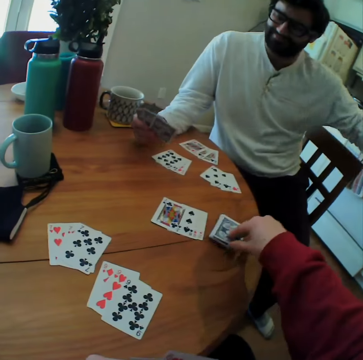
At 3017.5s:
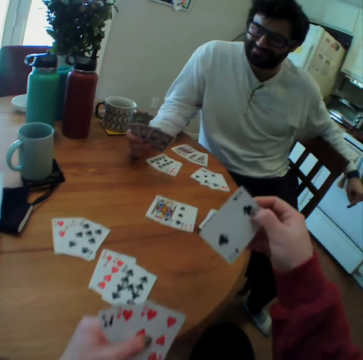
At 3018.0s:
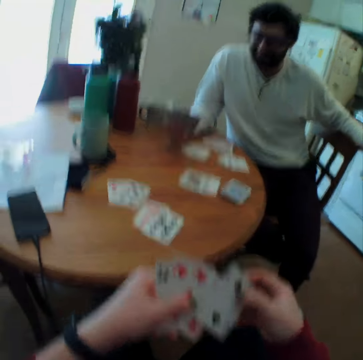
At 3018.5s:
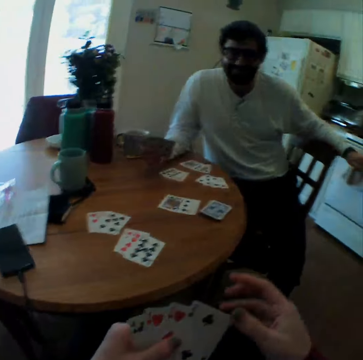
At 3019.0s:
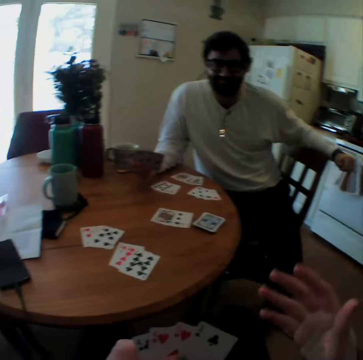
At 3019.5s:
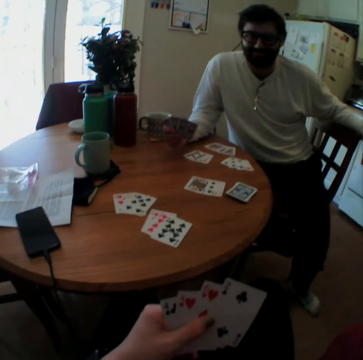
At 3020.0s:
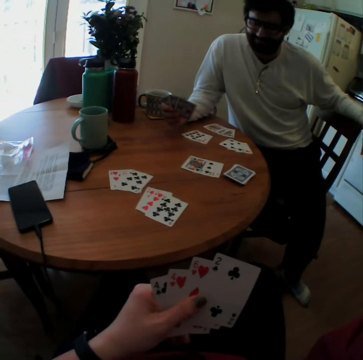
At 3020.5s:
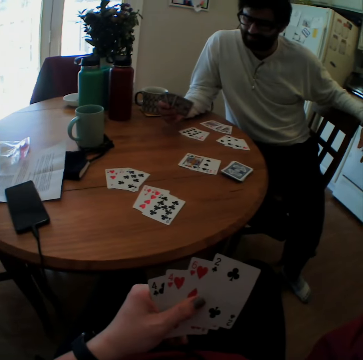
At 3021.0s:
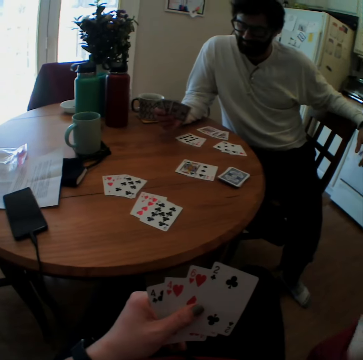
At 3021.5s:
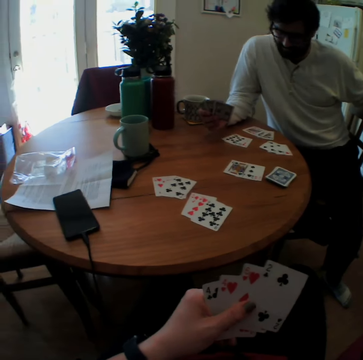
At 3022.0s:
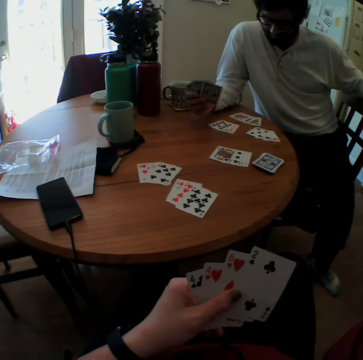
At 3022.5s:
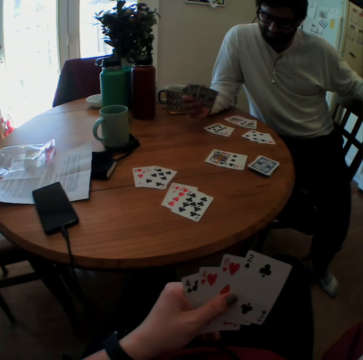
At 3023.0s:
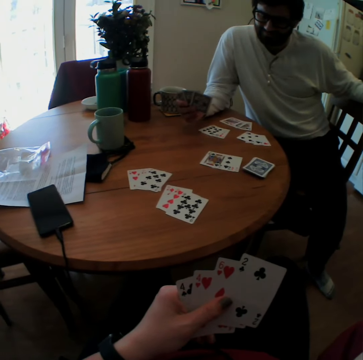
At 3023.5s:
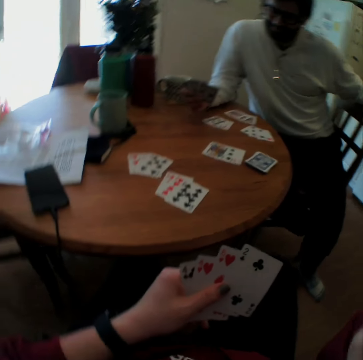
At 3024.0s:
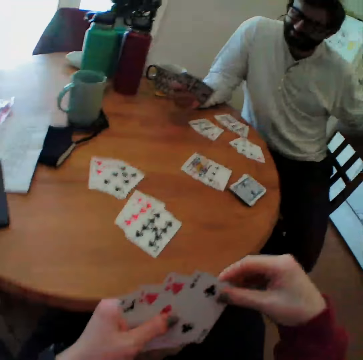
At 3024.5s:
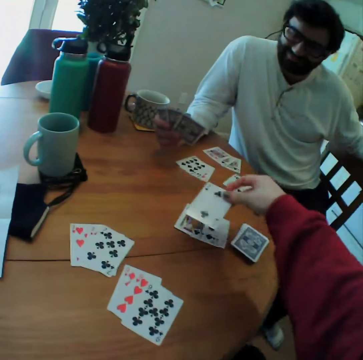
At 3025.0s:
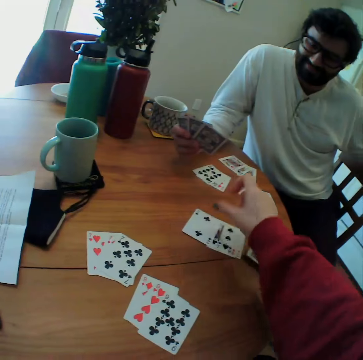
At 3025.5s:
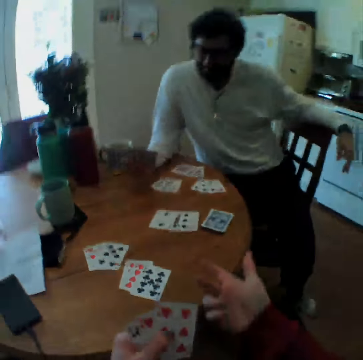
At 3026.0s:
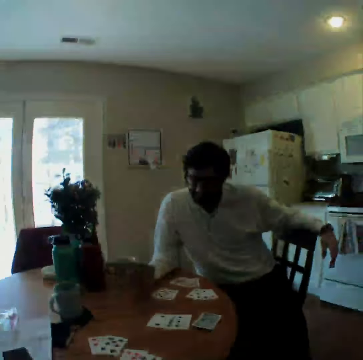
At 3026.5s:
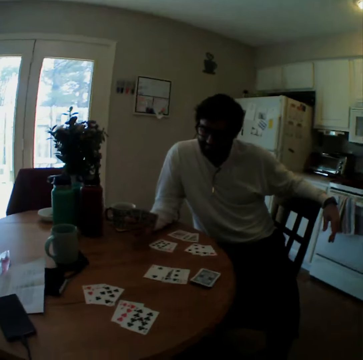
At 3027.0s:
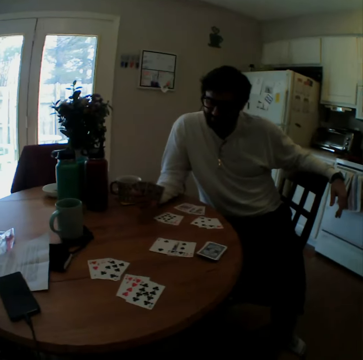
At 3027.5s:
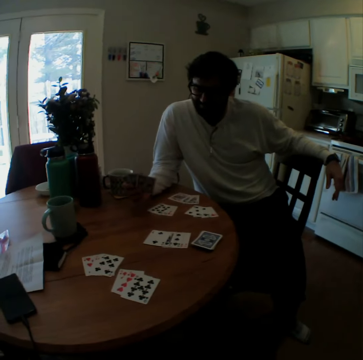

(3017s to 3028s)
The camera wearer picks the card on the table. They show a hand sign. They look at the card. They put the card on the table.

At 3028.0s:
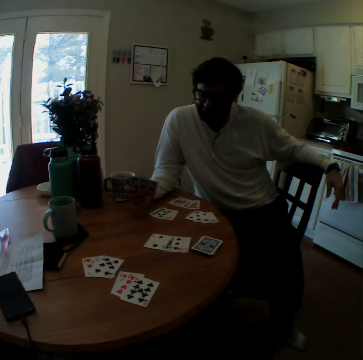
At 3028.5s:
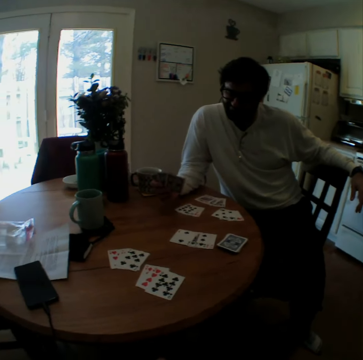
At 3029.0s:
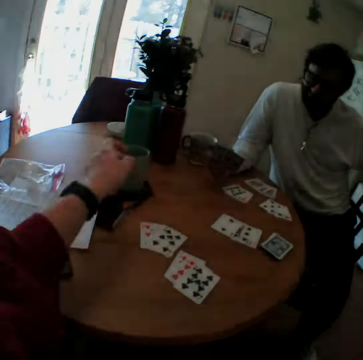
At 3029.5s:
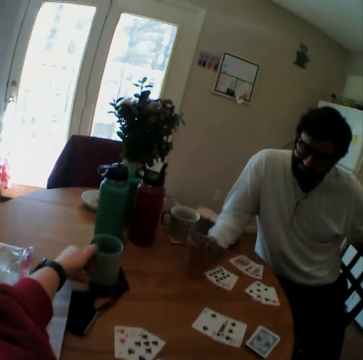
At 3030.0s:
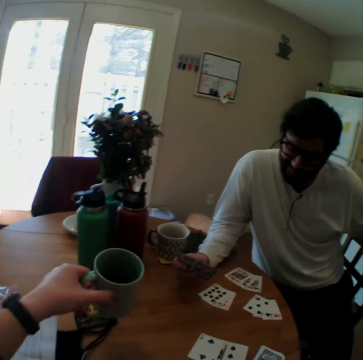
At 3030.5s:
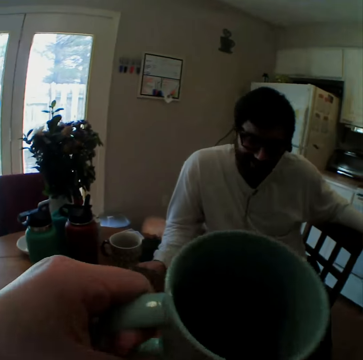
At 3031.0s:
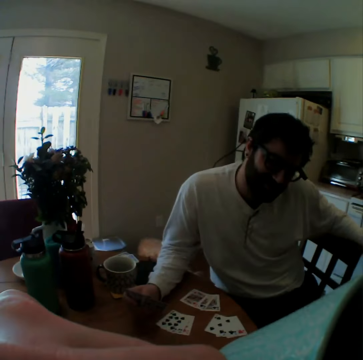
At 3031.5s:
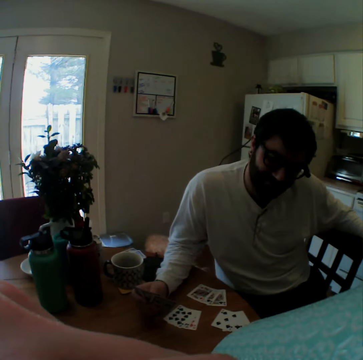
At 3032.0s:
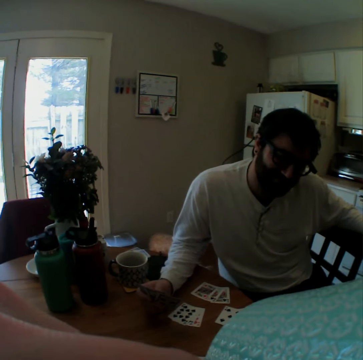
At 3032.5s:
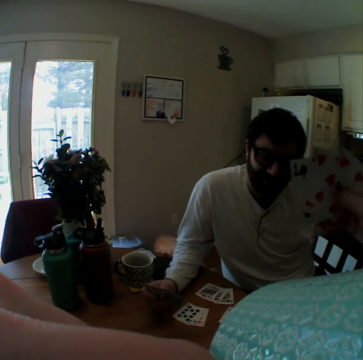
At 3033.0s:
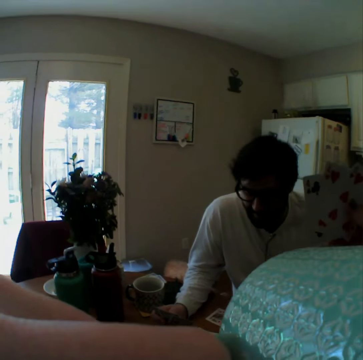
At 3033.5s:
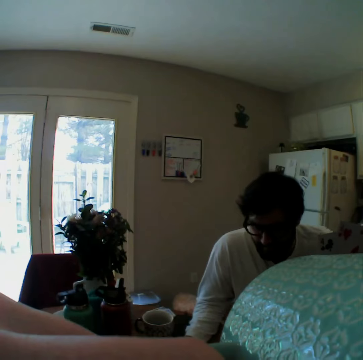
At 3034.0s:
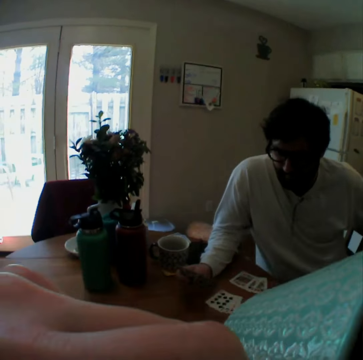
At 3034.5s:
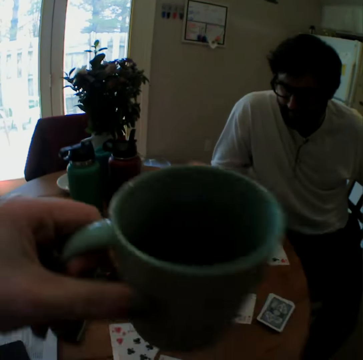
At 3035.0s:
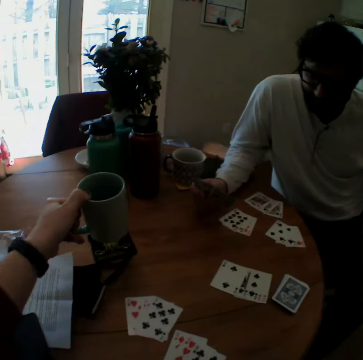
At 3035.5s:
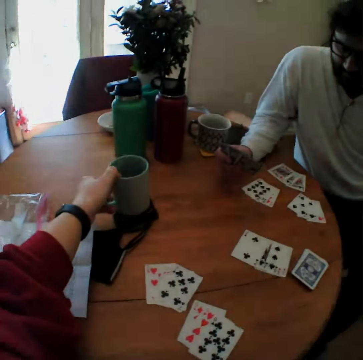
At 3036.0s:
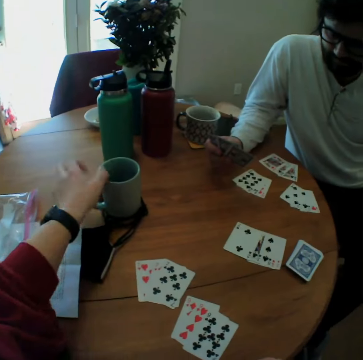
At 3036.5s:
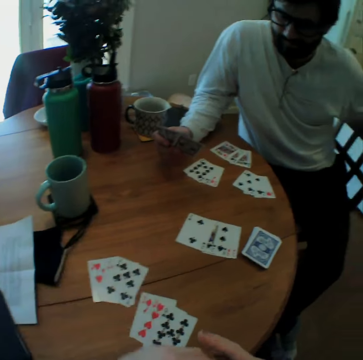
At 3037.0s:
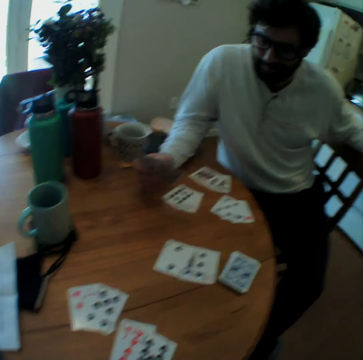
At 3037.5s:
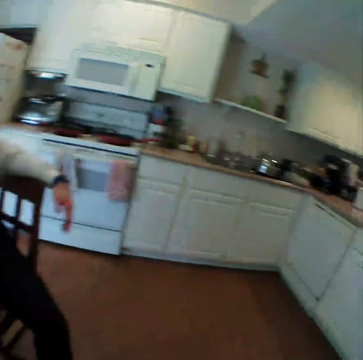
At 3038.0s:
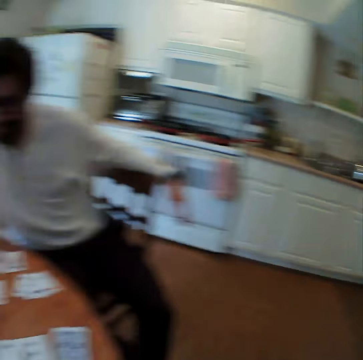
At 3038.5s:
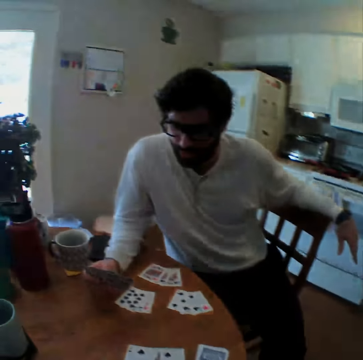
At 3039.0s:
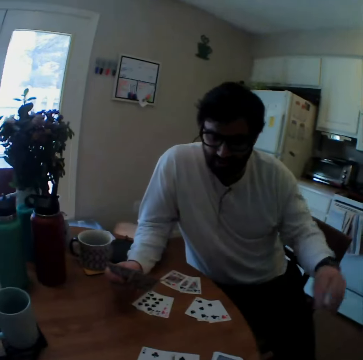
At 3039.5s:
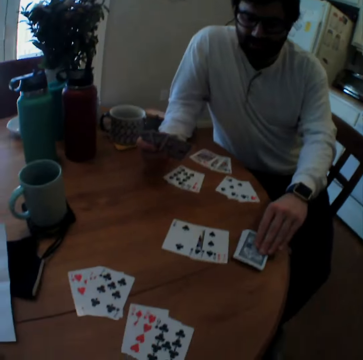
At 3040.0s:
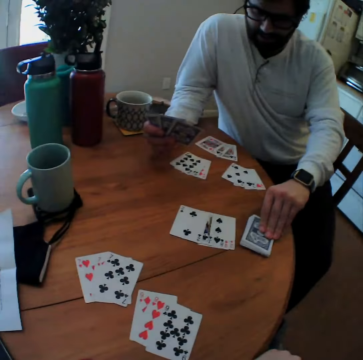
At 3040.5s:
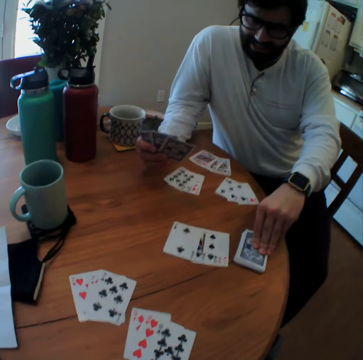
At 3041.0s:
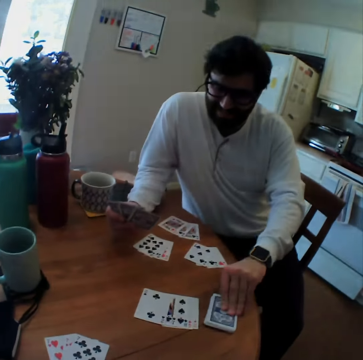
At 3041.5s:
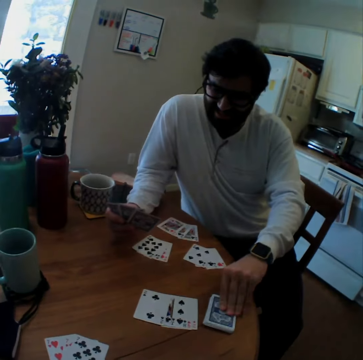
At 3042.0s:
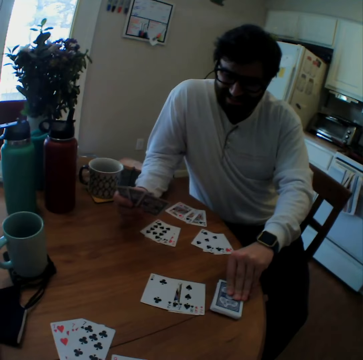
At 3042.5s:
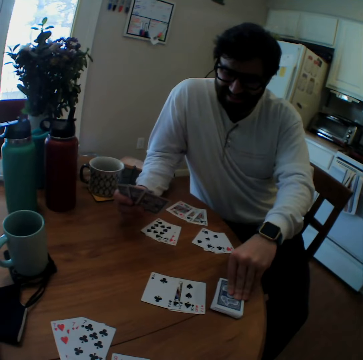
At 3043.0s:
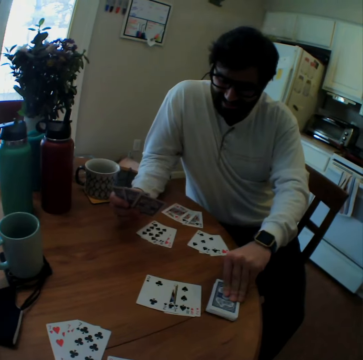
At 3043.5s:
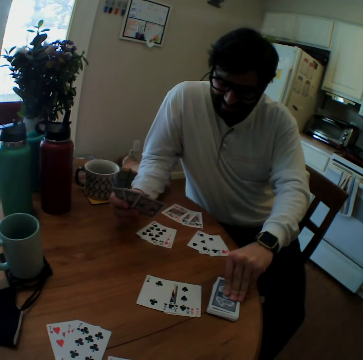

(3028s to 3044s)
The camera wearer picks the cup on the table. They drink from the cup. They put the cup on the table. A man picks the card. The man touches the cards.

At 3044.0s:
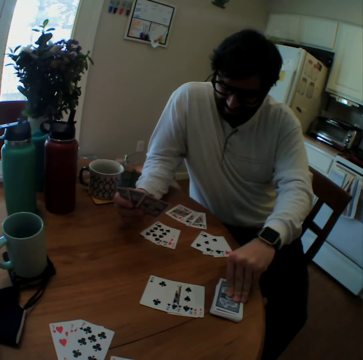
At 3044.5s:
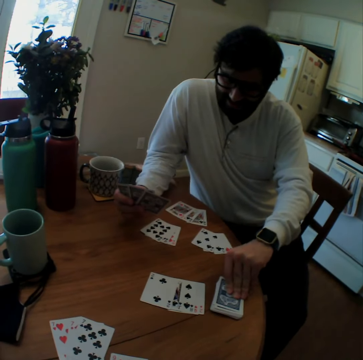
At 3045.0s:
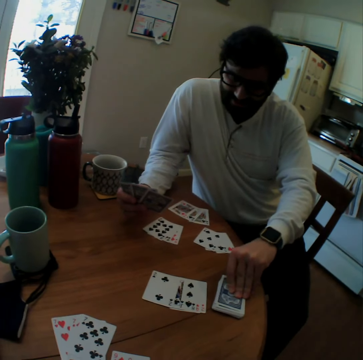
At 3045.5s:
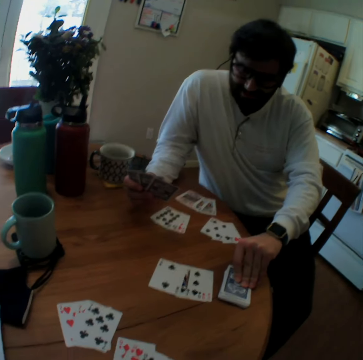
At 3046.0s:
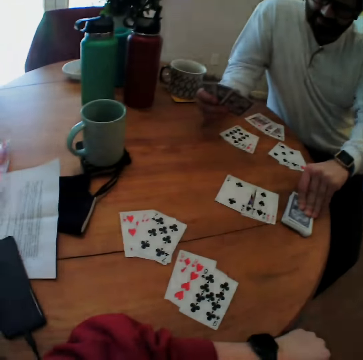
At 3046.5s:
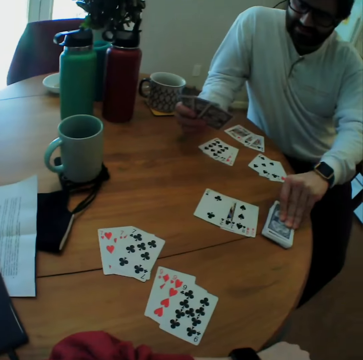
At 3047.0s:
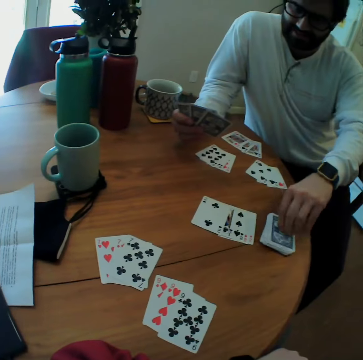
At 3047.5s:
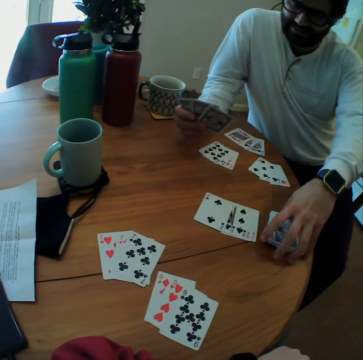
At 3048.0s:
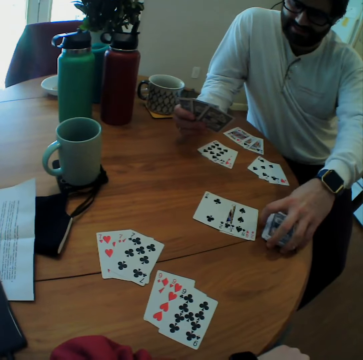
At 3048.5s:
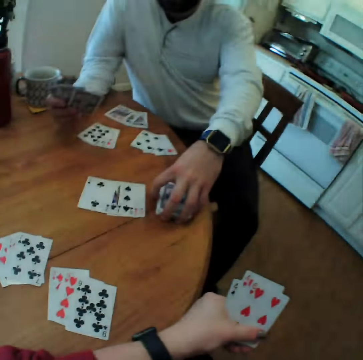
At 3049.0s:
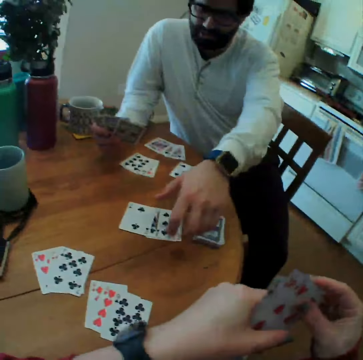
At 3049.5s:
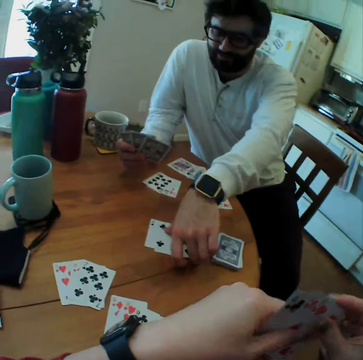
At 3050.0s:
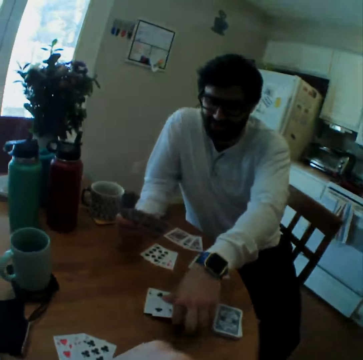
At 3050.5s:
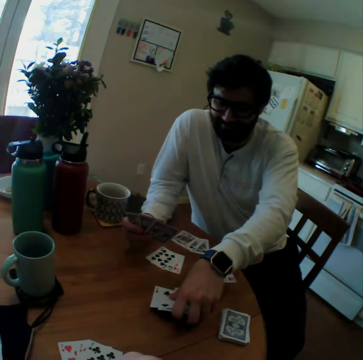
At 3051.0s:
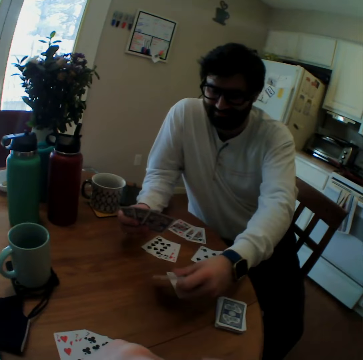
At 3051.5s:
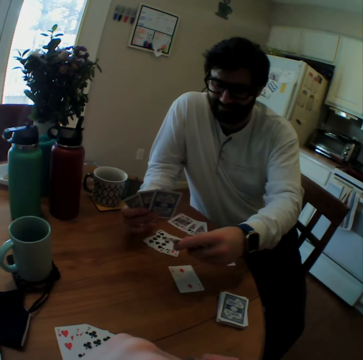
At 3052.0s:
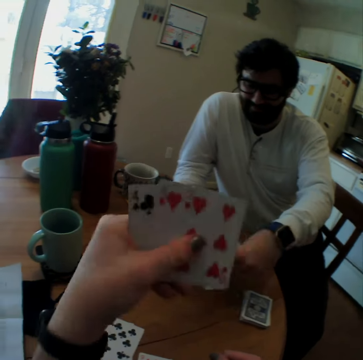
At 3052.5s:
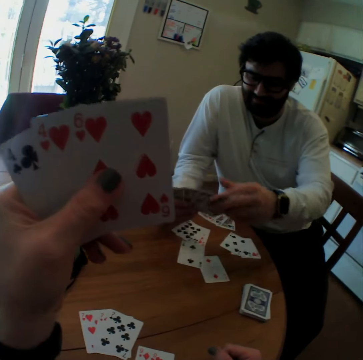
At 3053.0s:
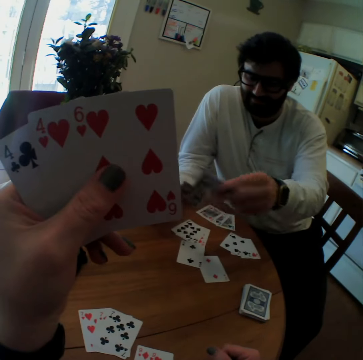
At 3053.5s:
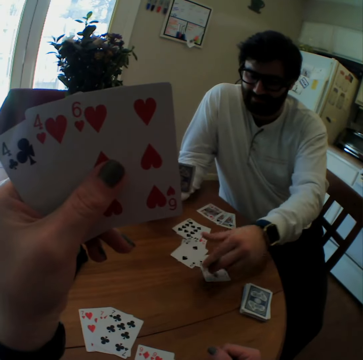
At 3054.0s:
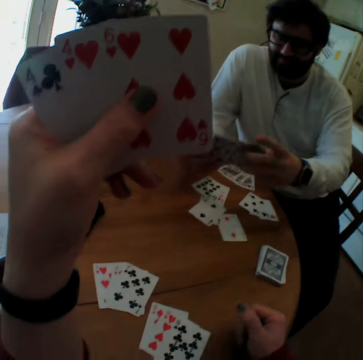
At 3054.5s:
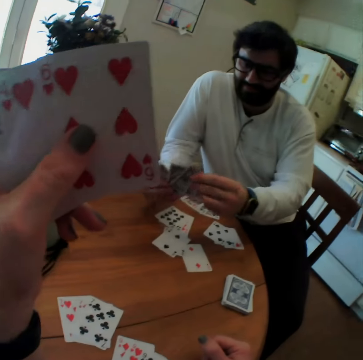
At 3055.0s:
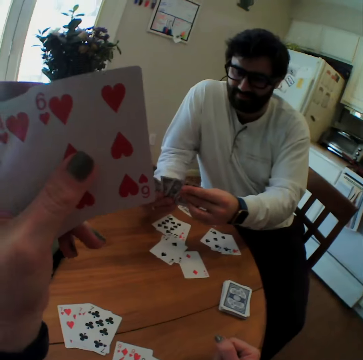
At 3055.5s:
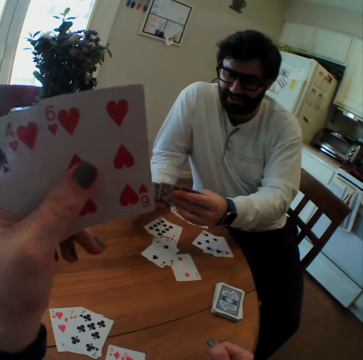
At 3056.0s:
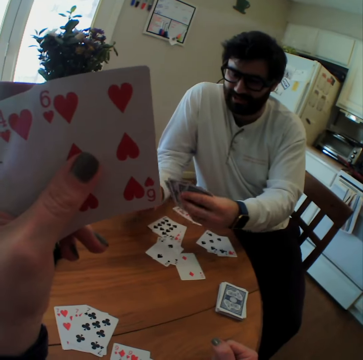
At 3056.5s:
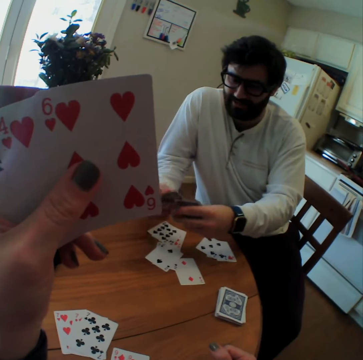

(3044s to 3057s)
A man picks the cards on the table. The man puts the card on the table.
